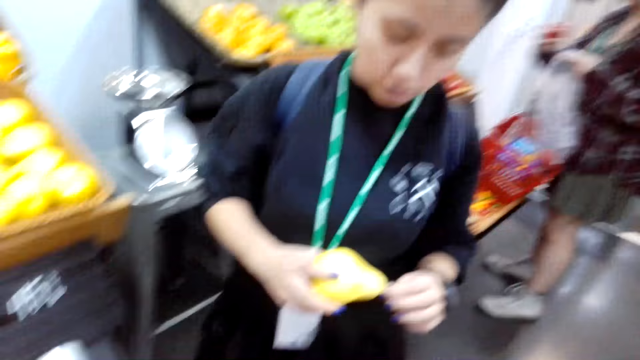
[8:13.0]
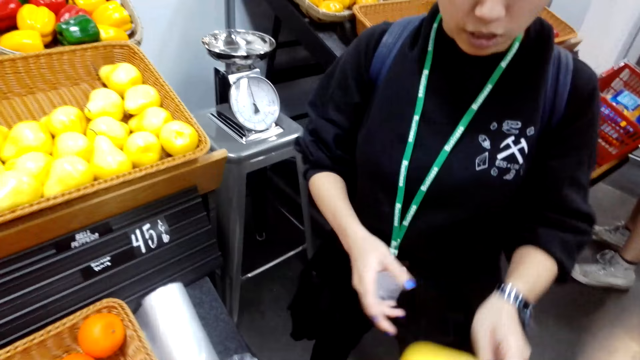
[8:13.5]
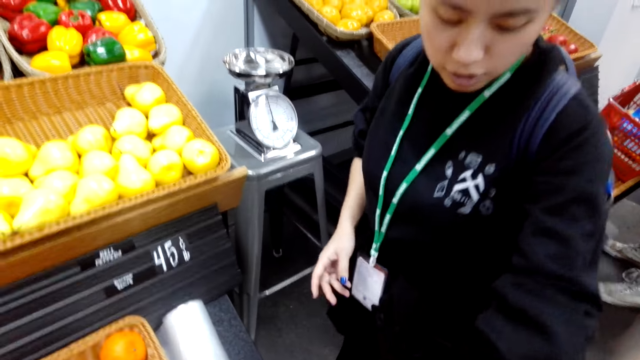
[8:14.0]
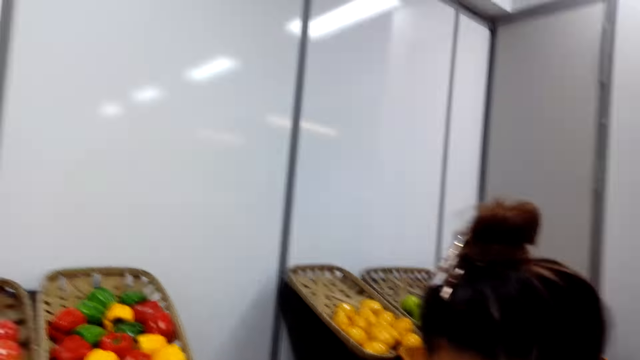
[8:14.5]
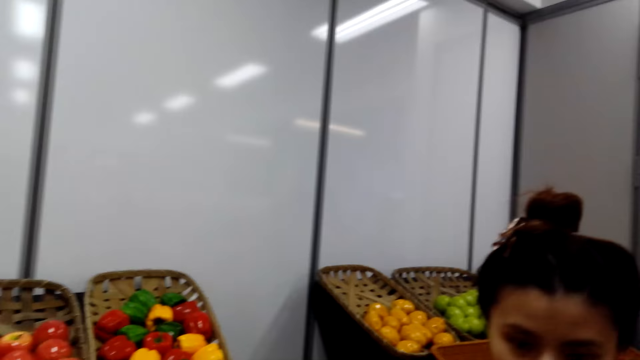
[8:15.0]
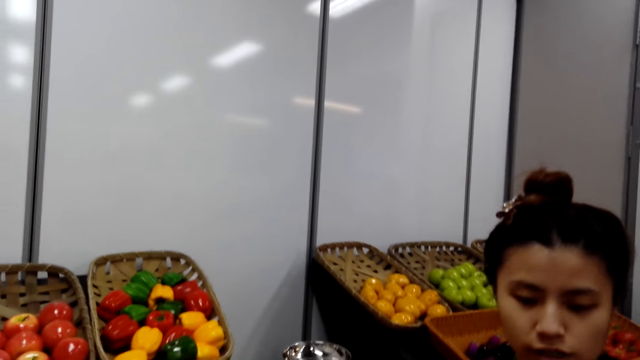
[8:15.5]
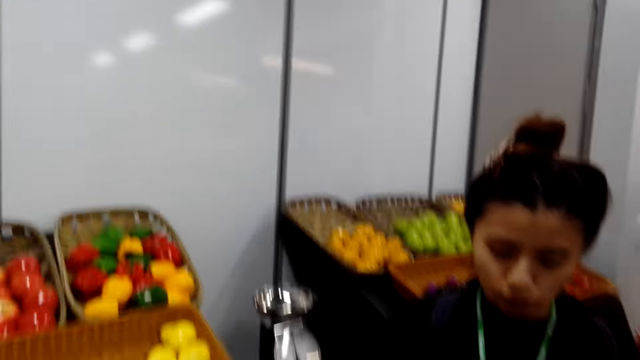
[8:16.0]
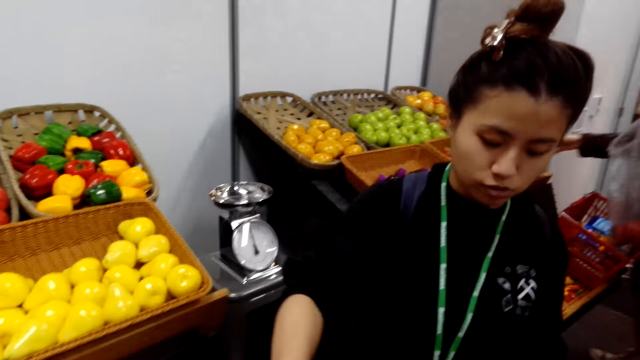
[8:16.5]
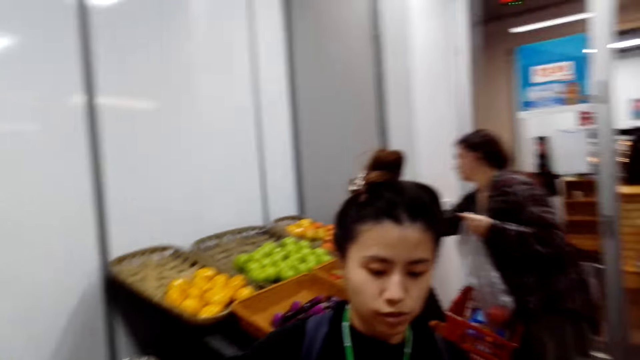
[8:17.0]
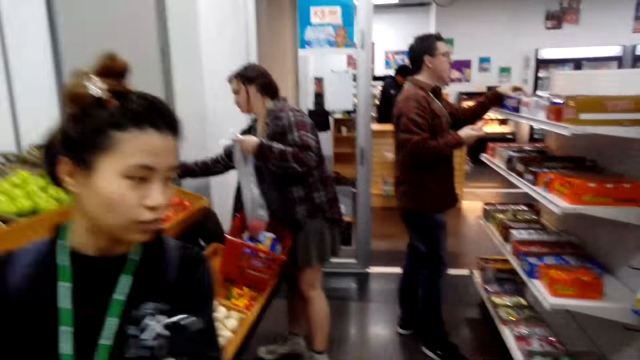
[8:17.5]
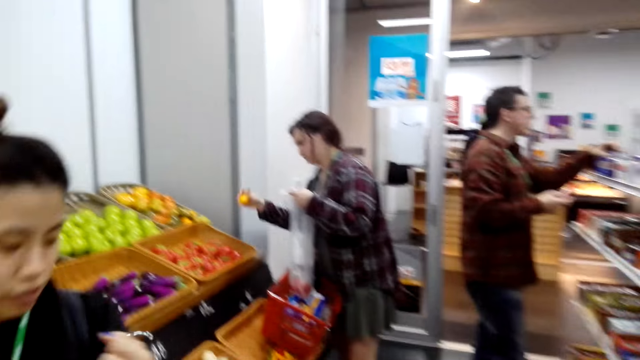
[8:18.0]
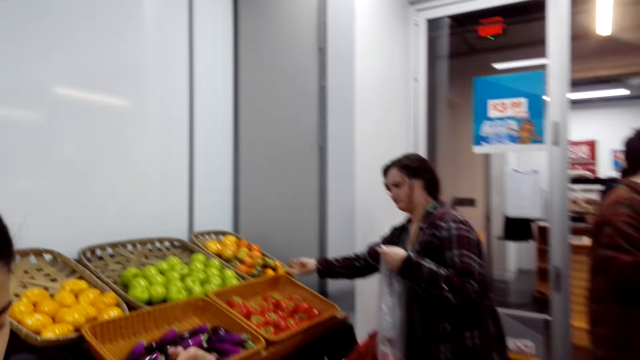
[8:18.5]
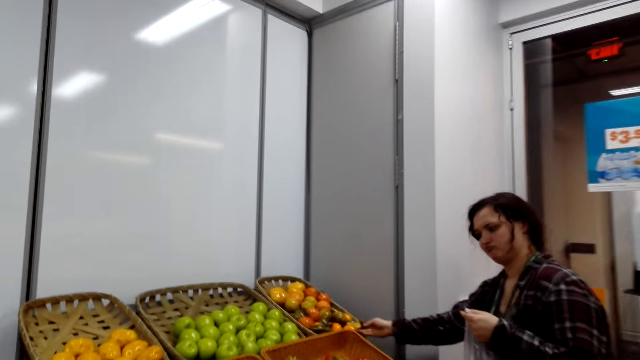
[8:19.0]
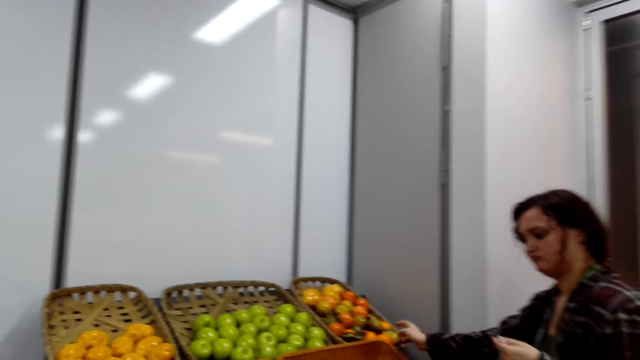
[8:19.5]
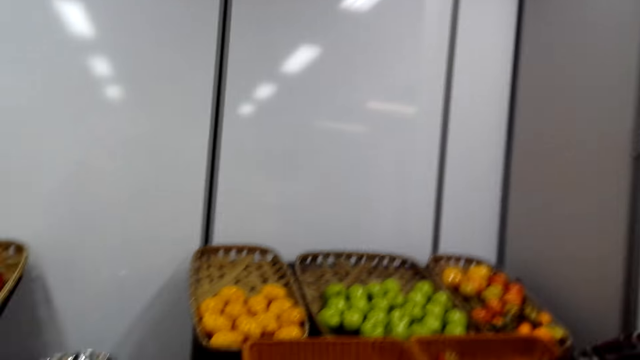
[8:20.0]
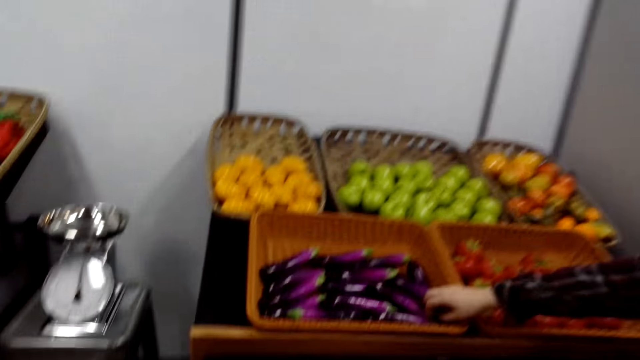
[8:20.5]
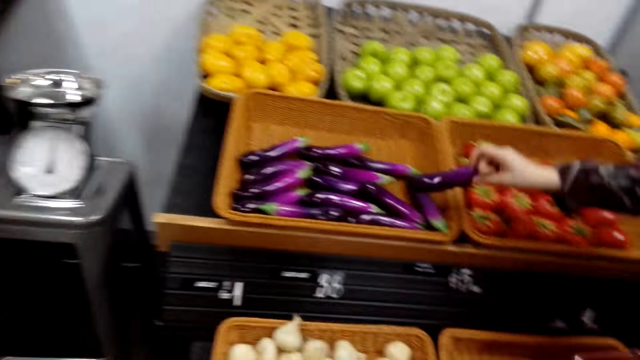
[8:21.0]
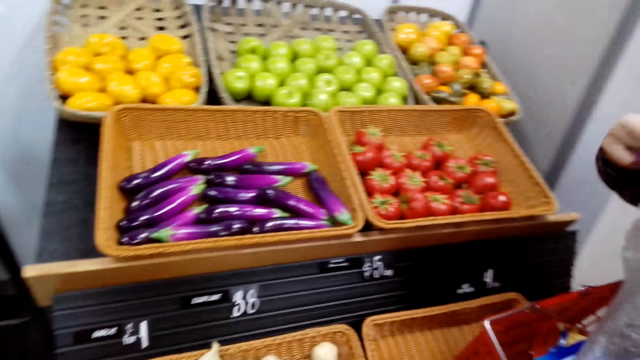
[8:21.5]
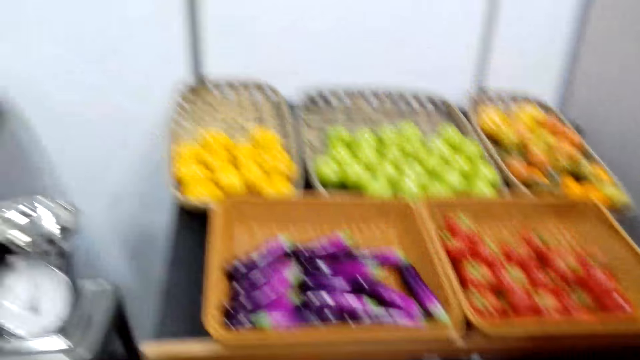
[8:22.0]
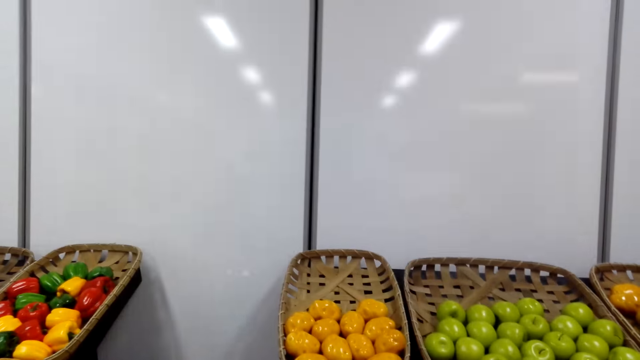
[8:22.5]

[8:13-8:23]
A woman puts a mango in a shopping basket. The woman talks with the camera wearer.

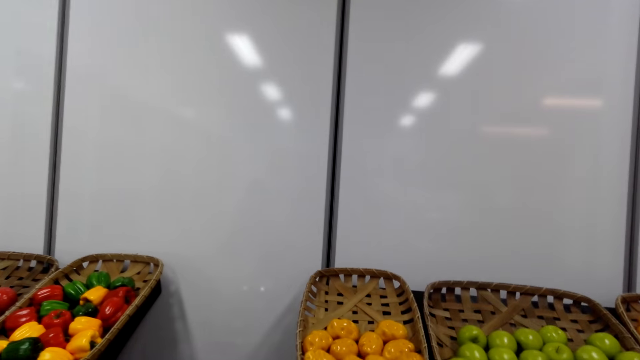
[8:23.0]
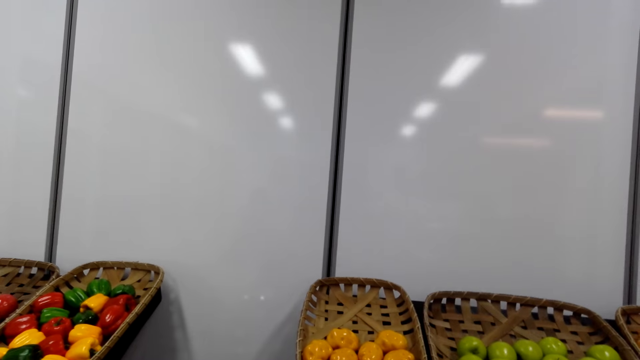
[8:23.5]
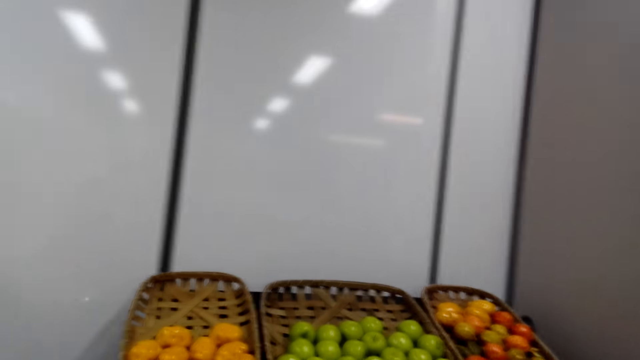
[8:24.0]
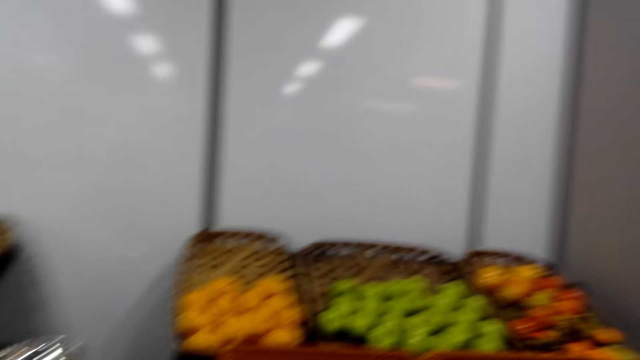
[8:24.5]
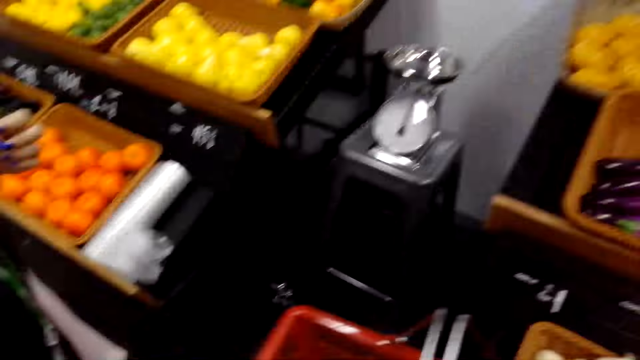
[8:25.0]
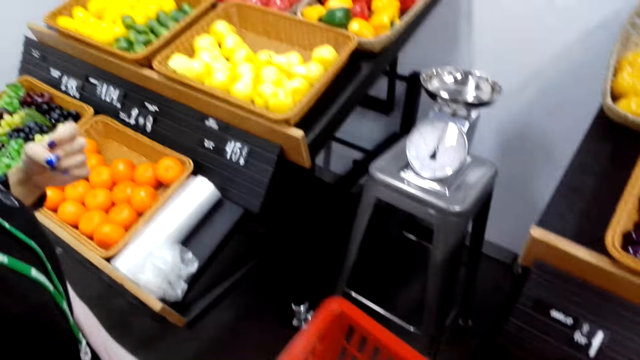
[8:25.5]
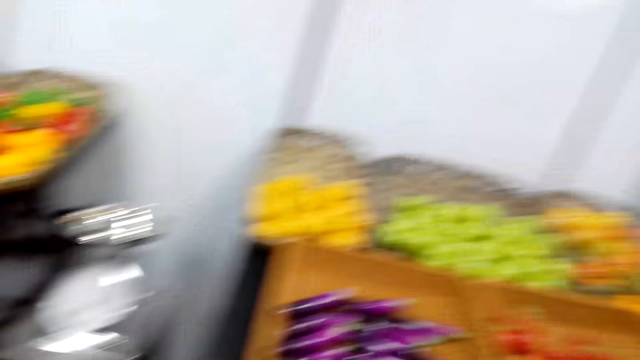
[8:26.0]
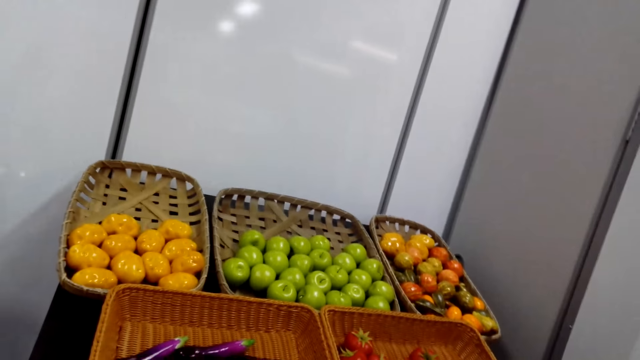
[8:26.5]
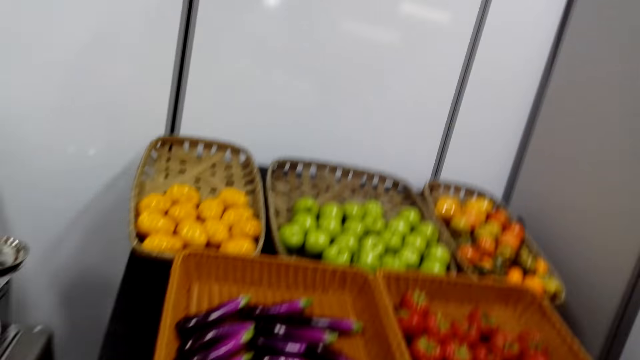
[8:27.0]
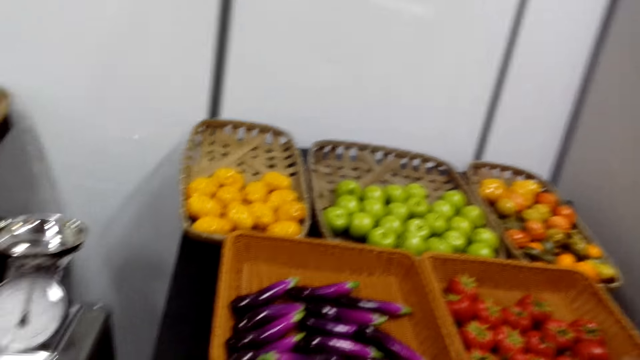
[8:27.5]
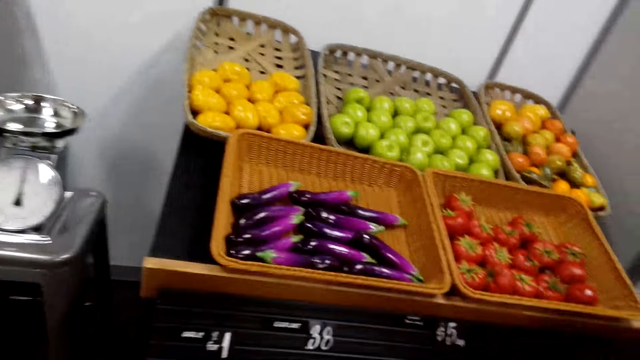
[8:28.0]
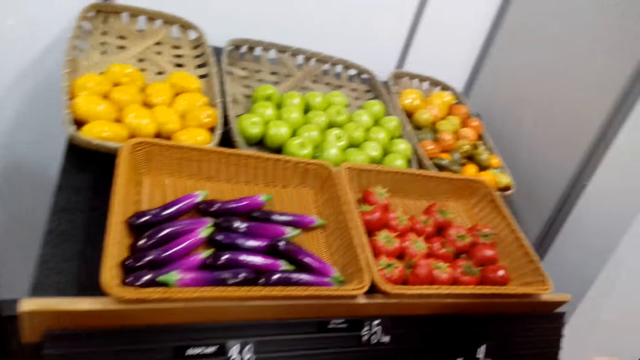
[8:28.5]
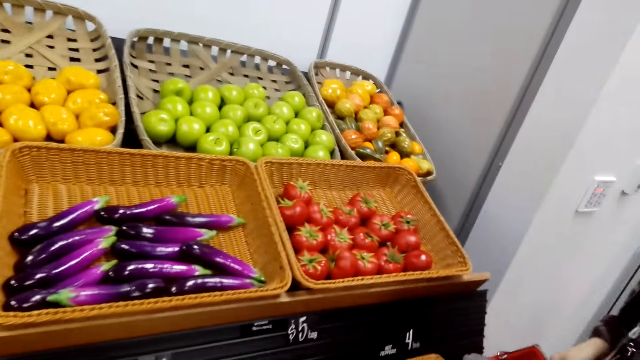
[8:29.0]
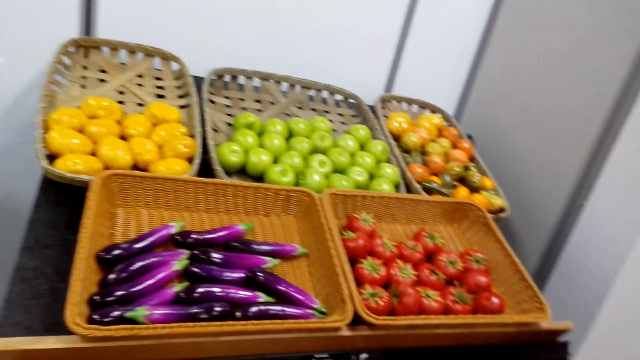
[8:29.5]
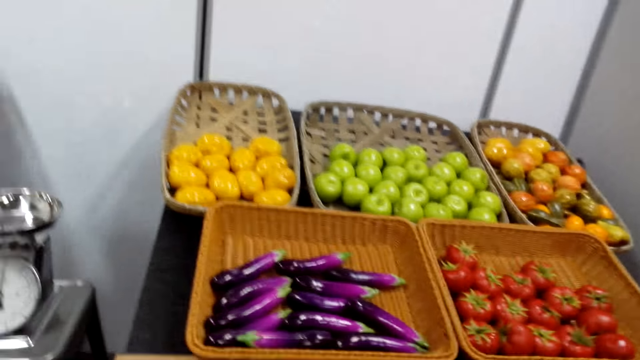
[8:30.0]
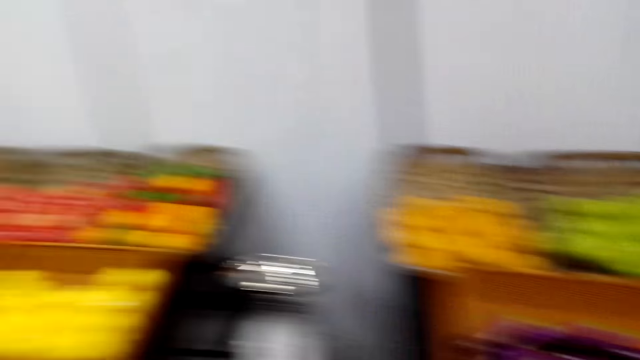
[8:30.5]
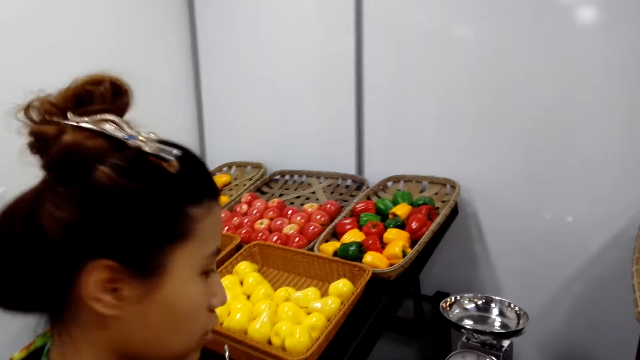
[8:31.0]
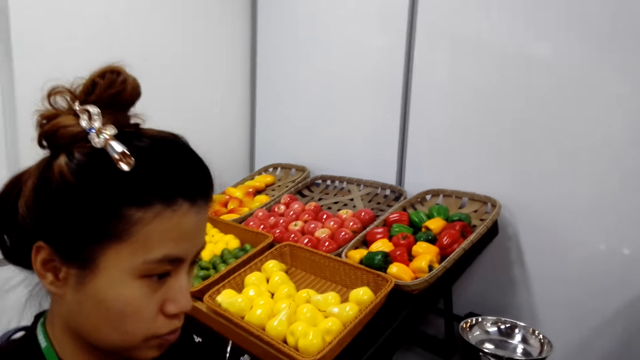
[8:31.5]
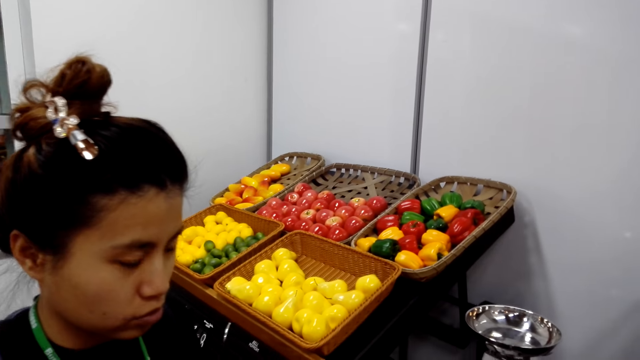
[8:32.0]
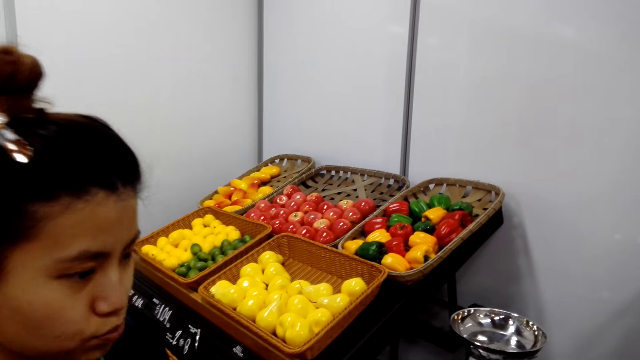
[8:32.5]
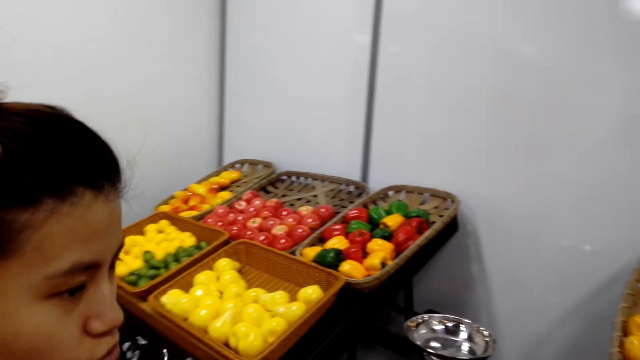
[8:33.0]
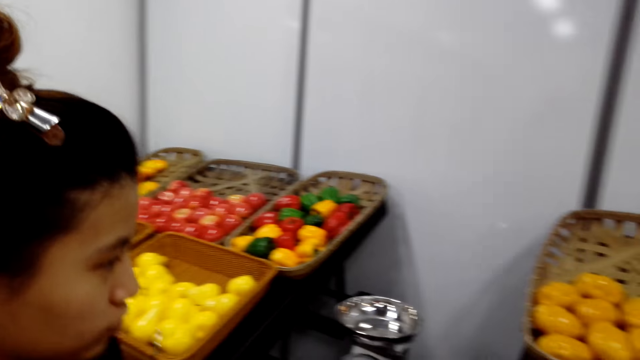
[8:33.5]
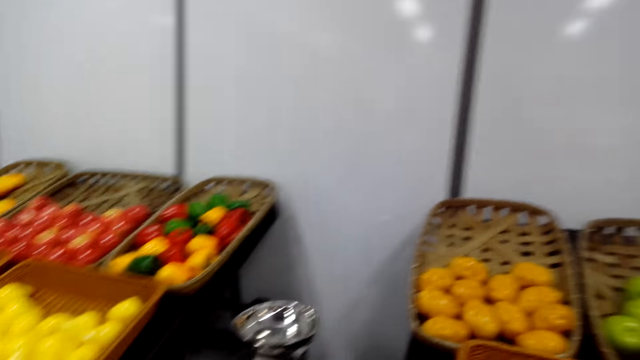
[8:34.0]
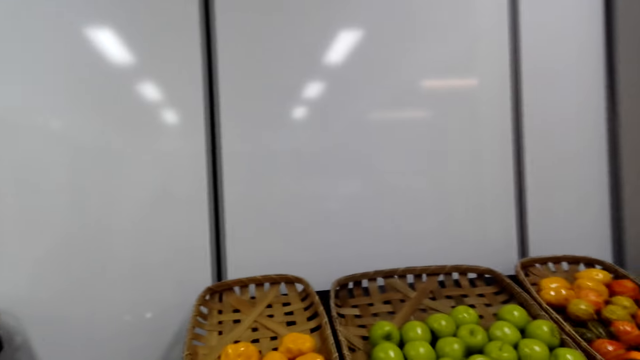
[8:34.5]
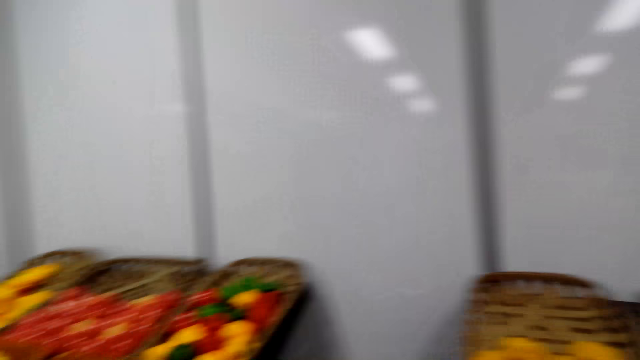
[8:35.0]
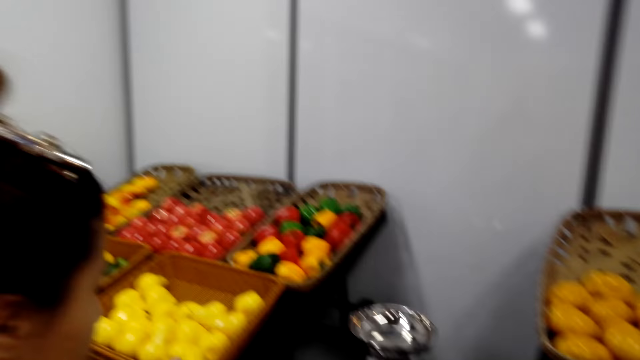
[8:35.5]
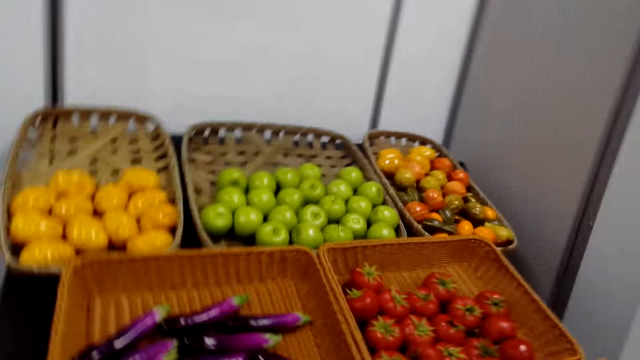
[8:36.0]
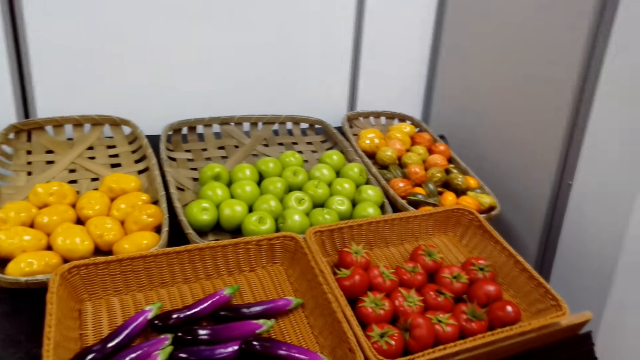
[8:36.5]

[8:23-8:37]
The camera wearer carries a shopping basket in the store. A lady stands in the store.
